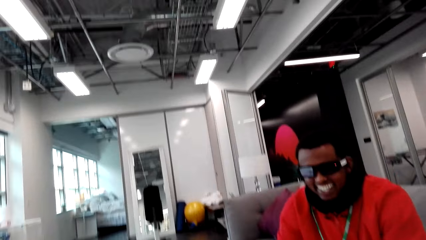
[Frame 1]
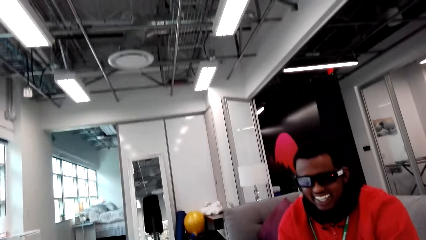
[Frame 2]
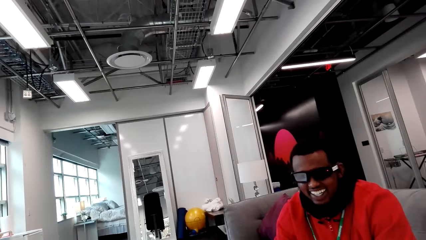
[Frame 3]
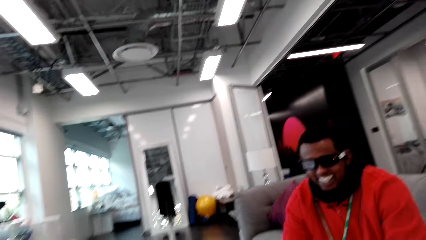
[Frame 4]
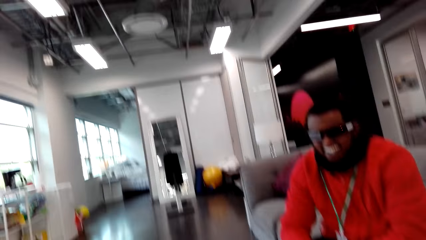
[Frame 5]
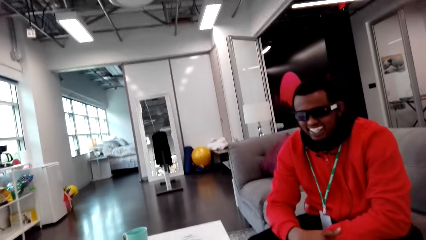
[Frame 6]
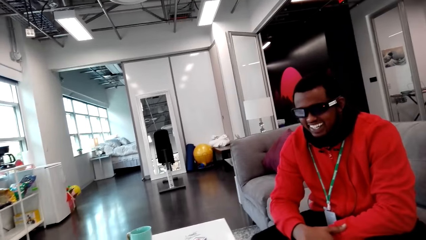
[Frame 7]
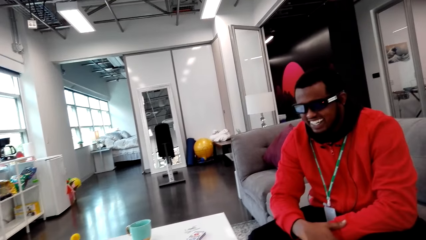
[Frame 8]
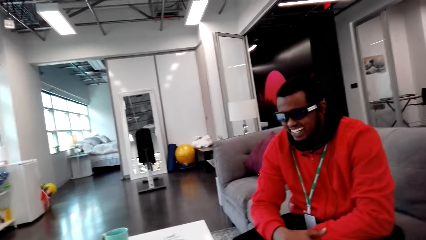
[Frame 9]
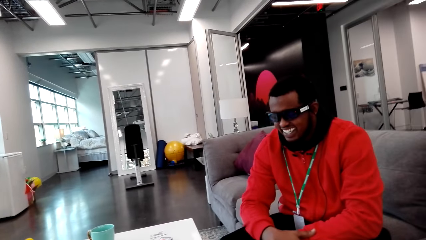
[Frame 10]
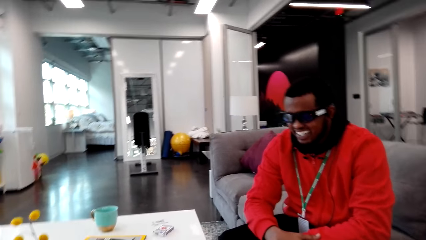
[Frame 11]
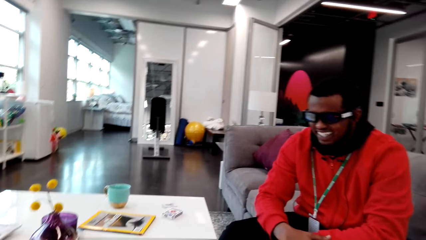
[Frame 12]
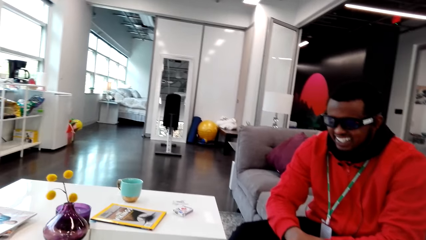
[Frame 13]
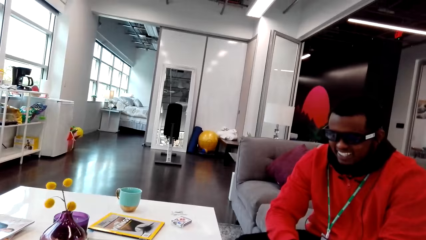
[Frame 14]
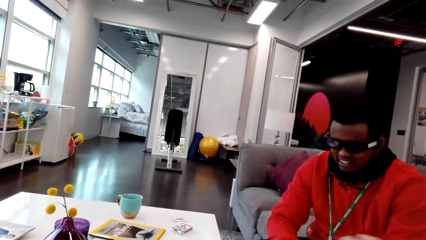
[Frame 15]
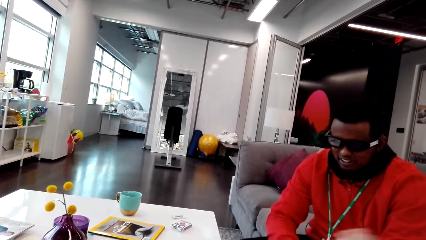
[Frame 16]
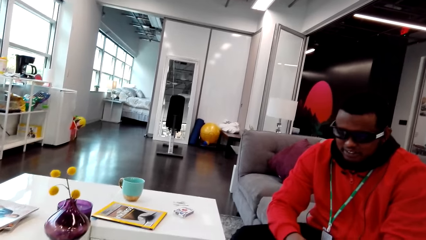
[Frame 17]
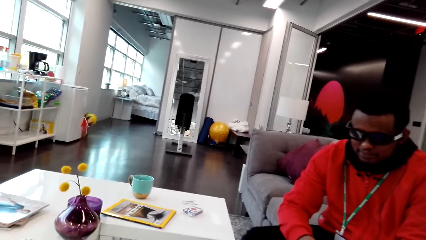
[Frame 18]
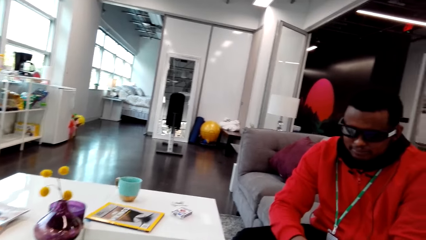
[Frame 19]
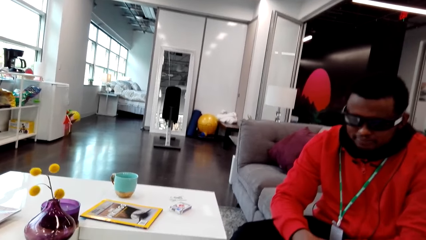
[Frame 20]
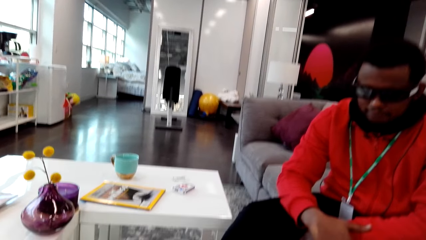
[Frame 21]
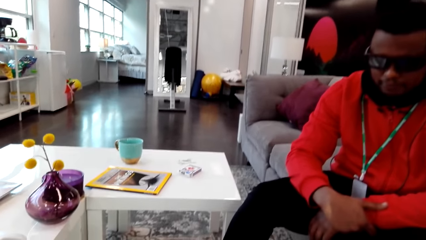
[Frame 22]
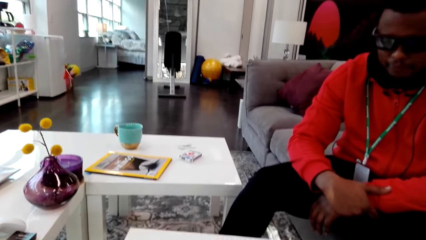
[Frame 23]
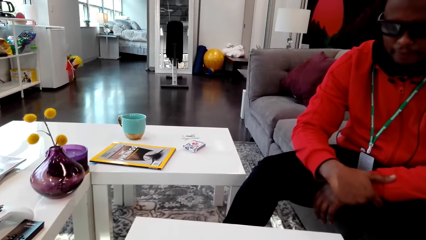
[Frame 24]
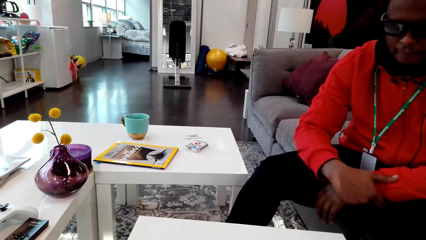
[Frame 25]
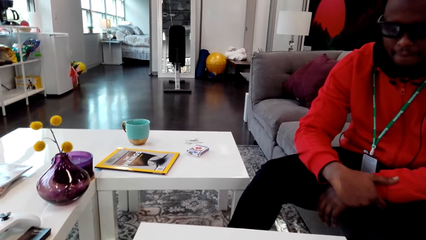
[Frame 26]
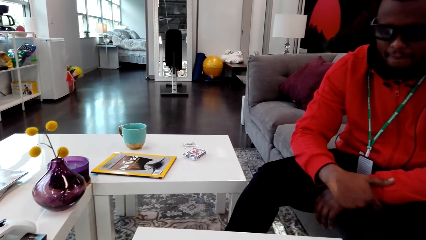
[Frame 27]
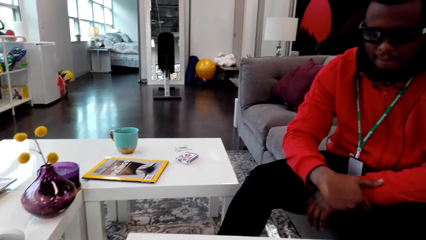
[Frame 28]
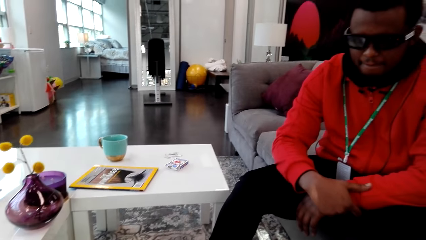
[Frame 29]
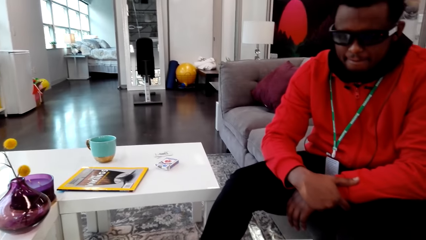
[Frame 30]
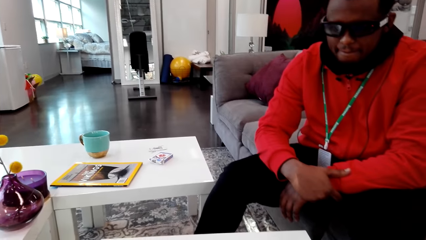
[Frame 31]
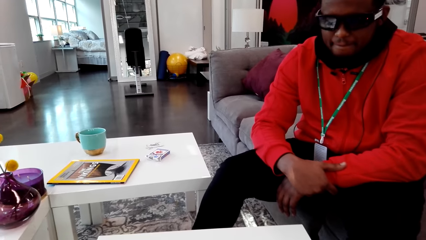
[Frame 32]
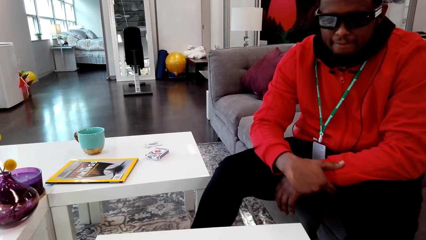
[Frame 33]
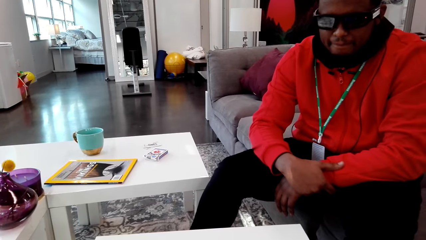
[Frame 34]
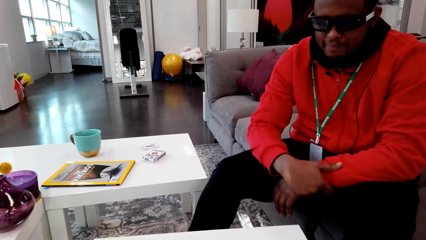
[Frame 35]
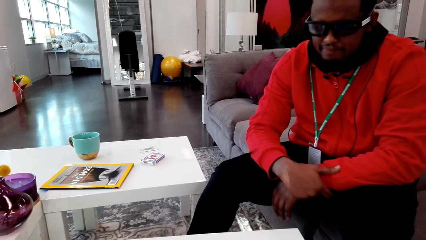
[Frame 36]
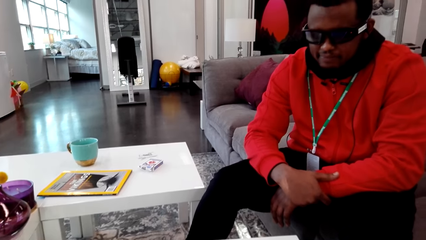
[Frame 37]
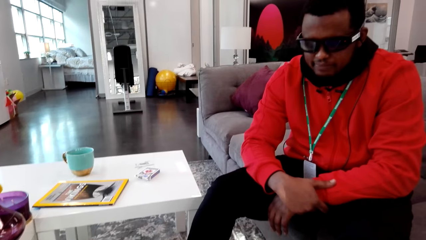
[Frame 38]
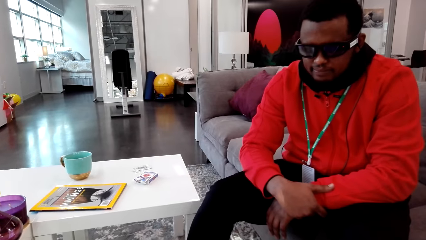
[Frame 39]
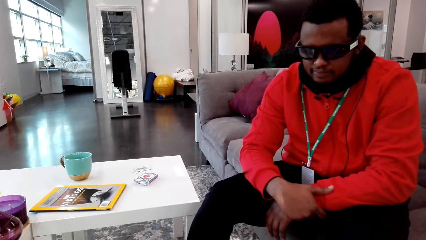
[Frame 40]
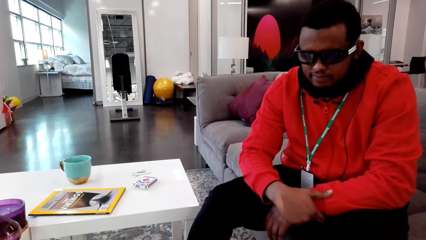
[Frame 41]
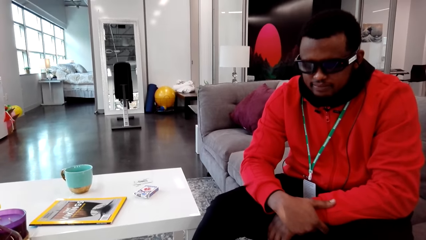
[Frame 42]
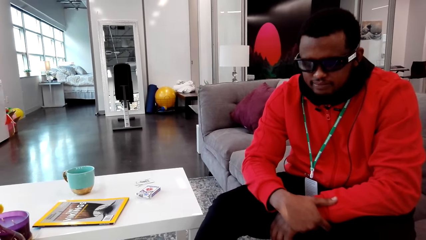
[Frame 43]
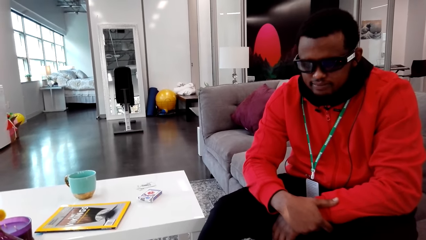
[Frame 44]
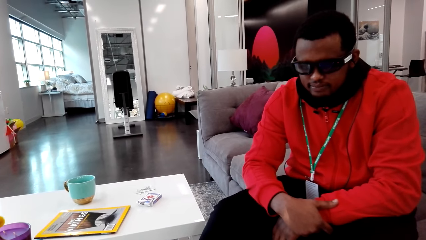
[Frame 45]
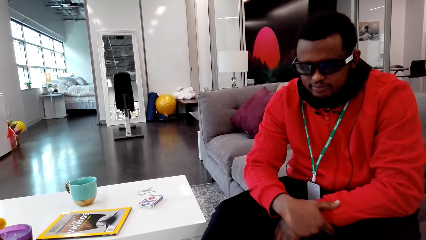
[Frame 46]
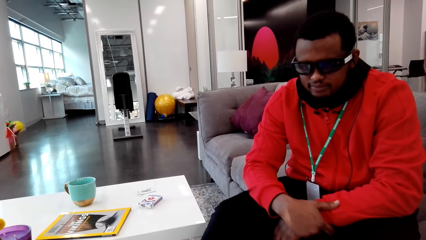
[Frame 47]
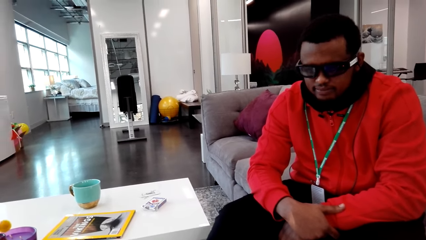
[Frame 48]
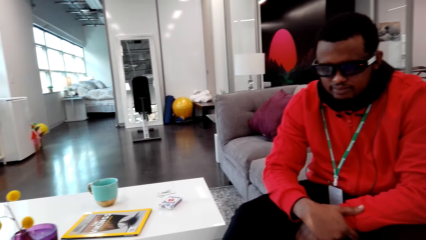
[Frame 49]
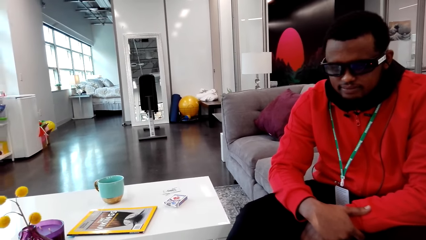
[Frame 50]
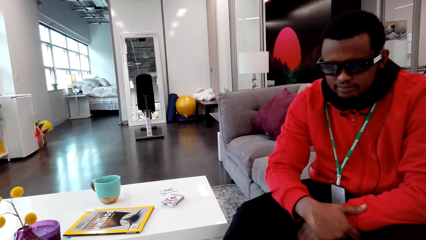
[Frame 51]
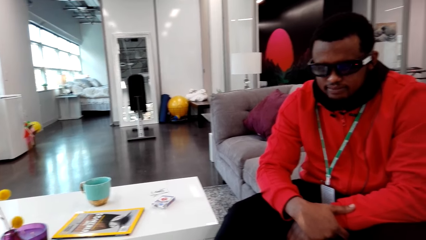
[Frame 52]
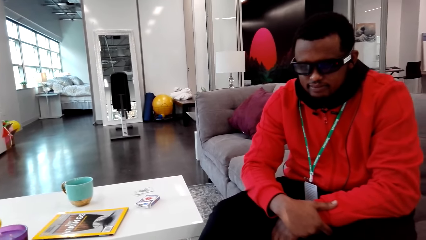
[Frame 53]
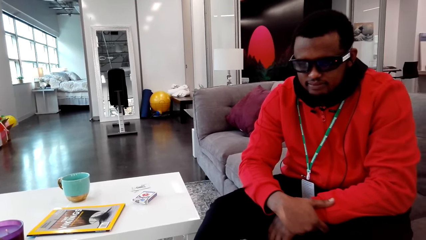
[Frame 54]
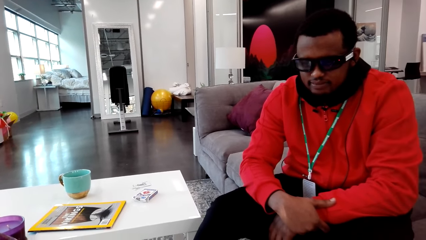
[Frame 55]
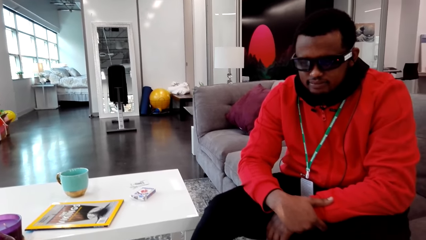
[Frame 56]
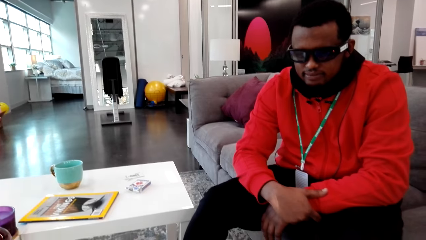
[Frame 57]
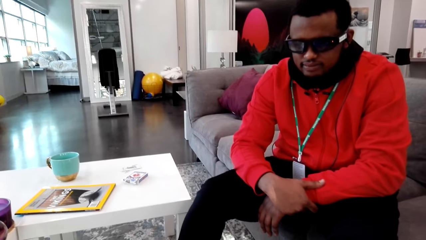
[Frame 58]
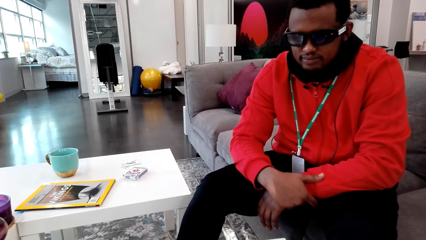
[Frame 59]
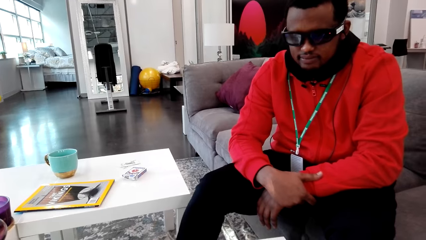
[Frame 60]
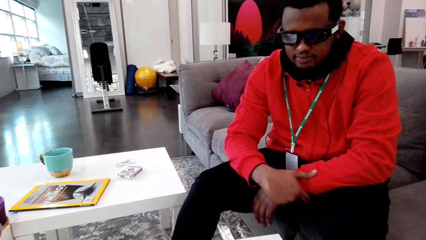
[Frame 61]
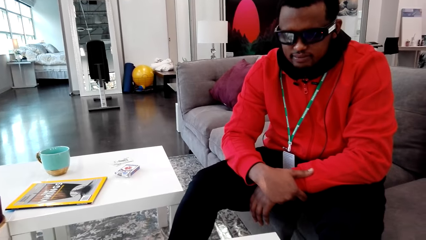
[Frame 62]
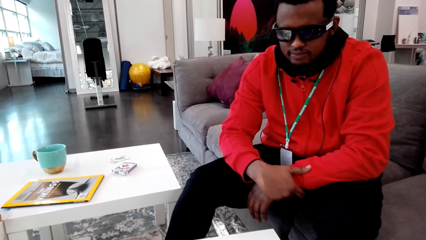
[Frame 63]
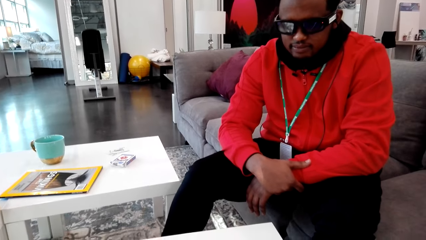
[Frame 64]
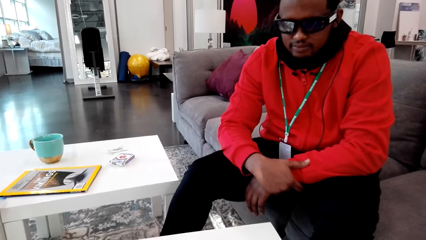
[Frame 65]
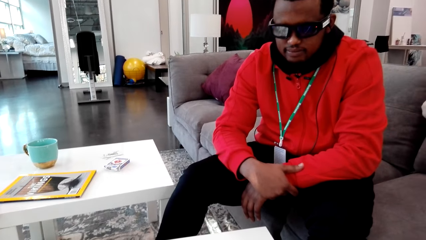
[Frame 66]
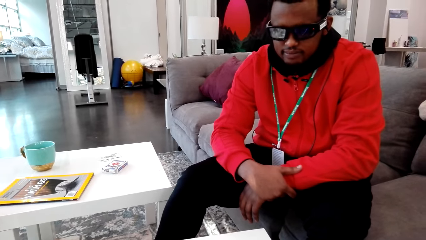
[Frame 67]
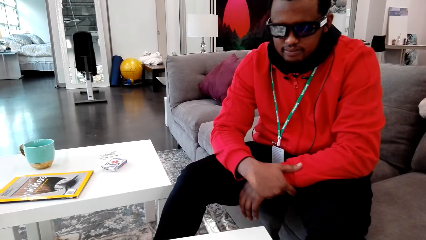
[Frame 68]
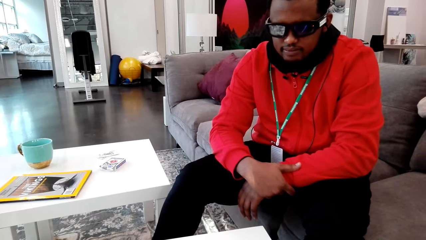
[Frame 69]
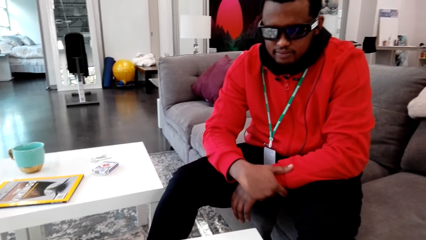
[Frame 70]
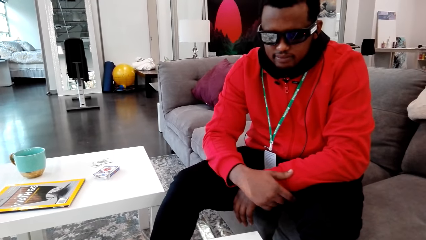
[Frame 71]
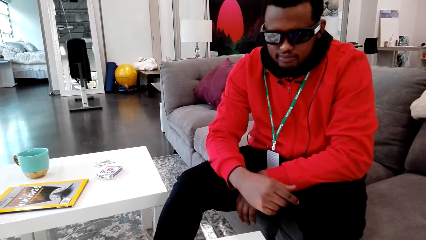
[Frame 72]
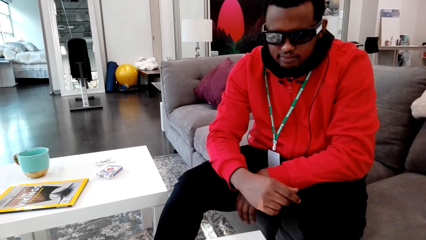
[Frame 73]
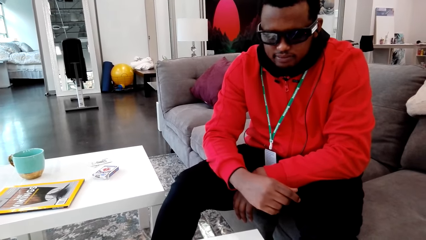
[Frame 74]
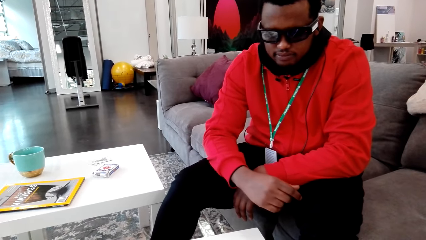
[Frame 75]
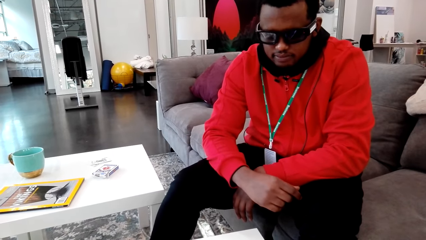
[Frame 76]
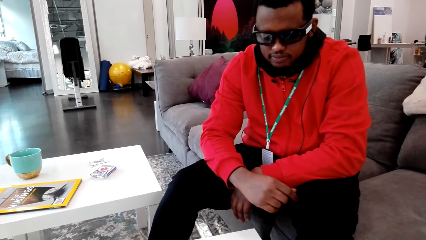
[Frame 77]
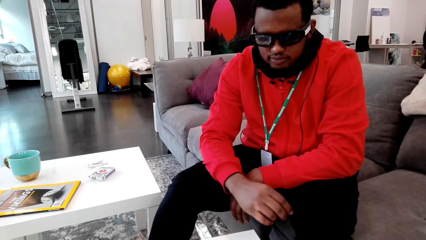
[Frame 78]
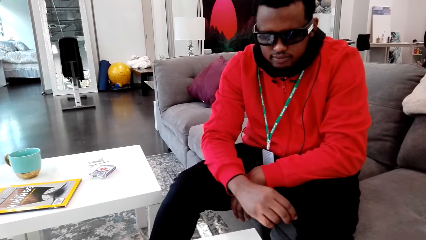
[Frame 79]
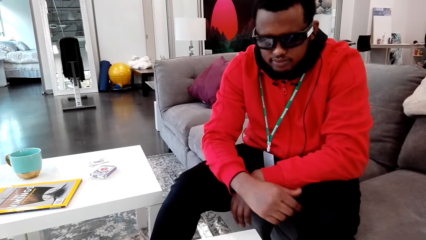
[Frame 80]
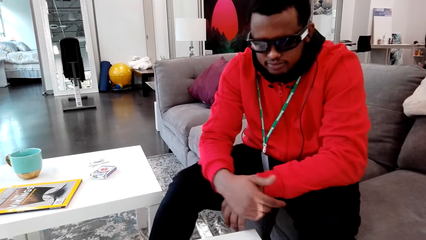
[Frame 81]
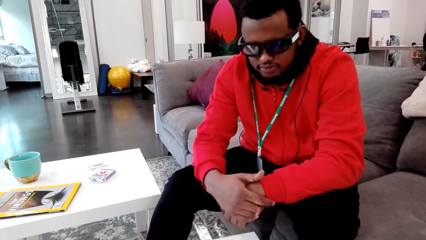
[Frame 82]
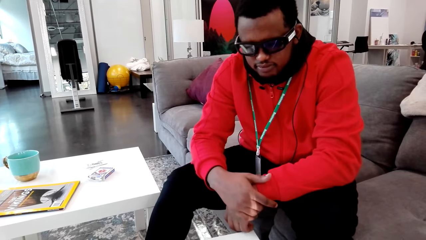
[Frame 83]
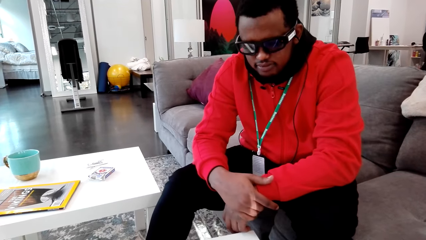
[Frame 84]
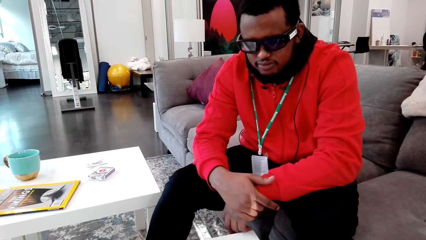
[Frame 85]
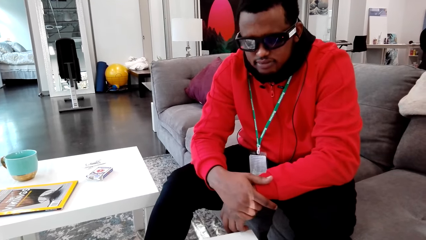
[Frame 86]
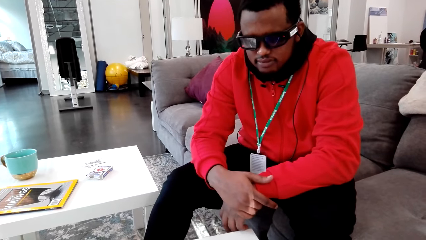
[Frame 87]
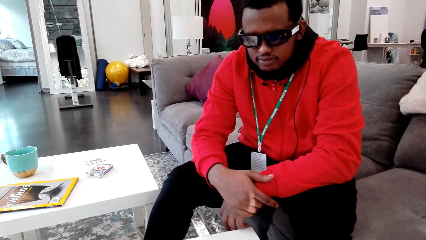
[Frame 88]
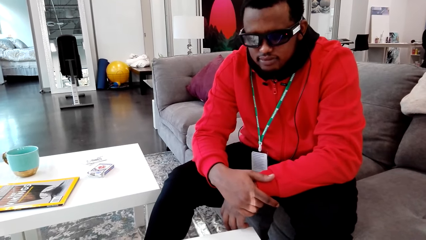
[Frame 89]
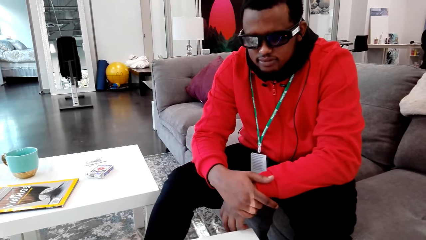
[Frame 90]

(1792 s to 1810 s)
The camera wearer talks to a man. They shuffle cards.
